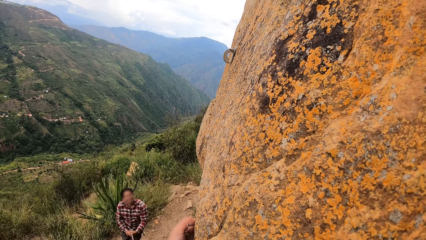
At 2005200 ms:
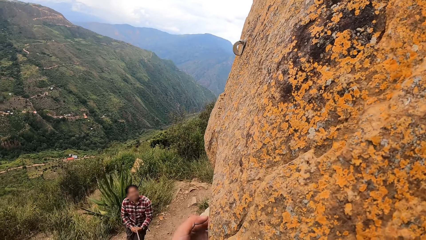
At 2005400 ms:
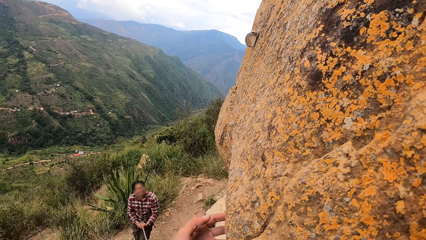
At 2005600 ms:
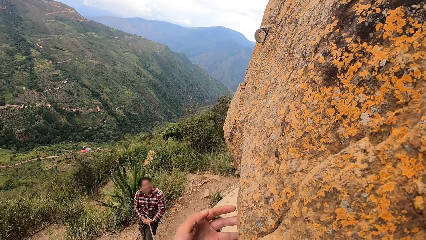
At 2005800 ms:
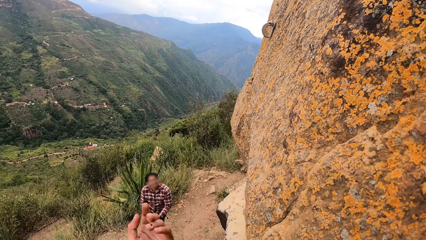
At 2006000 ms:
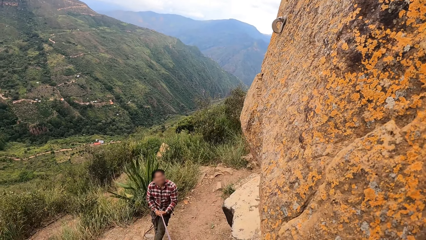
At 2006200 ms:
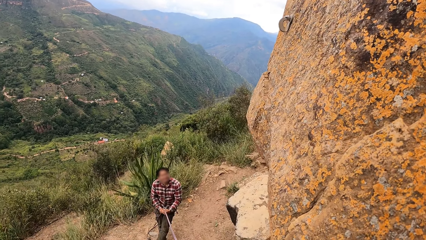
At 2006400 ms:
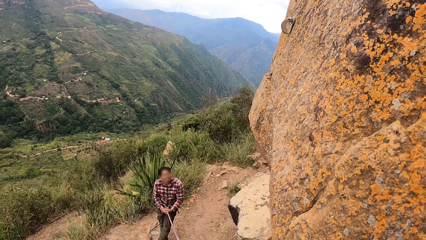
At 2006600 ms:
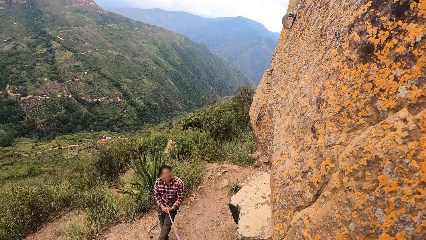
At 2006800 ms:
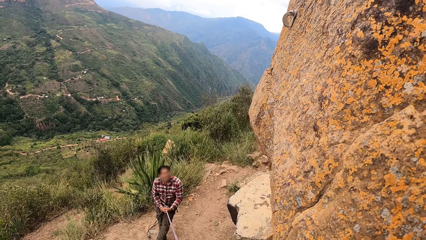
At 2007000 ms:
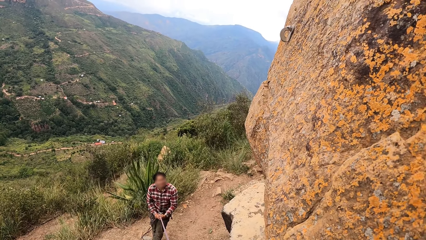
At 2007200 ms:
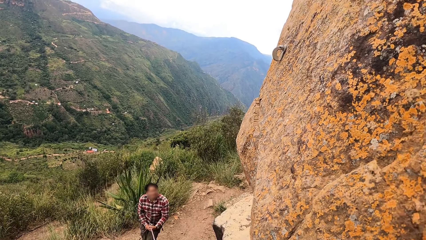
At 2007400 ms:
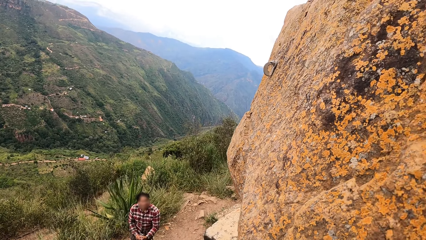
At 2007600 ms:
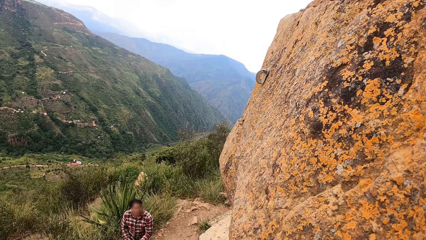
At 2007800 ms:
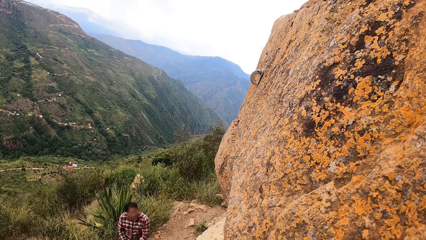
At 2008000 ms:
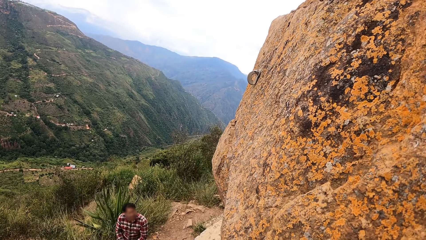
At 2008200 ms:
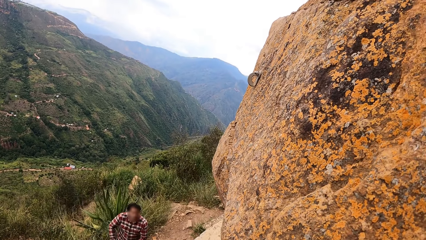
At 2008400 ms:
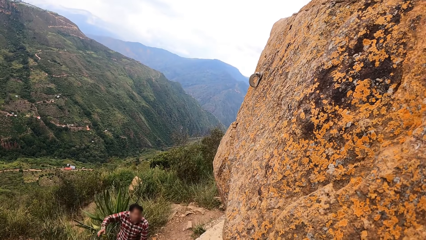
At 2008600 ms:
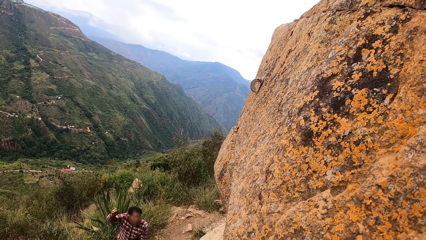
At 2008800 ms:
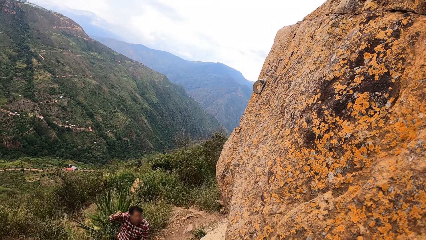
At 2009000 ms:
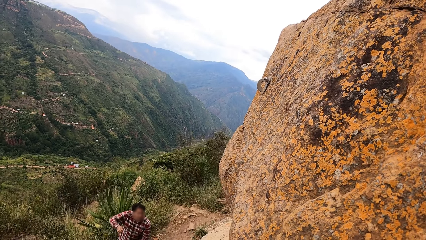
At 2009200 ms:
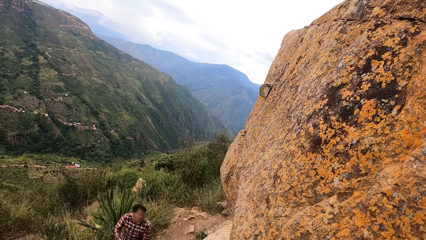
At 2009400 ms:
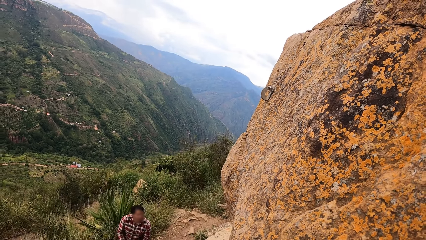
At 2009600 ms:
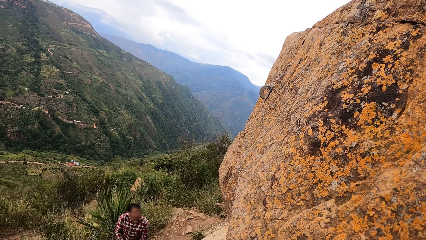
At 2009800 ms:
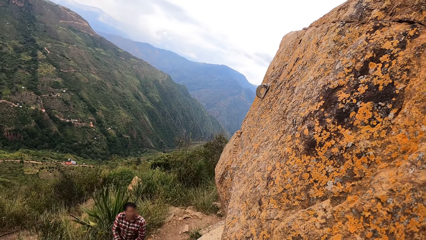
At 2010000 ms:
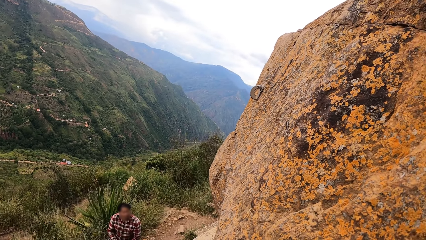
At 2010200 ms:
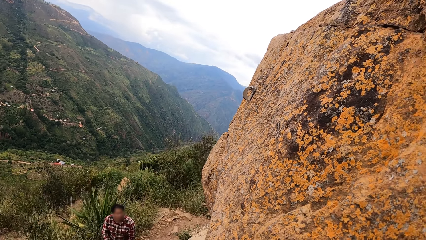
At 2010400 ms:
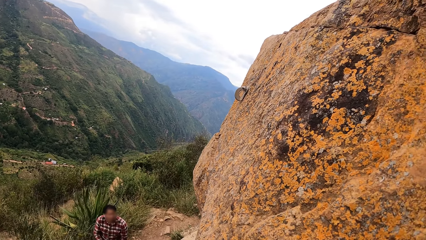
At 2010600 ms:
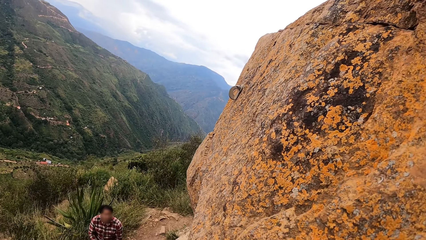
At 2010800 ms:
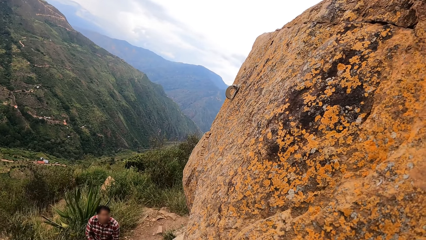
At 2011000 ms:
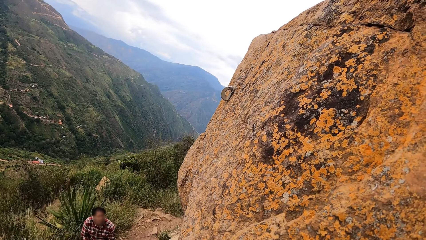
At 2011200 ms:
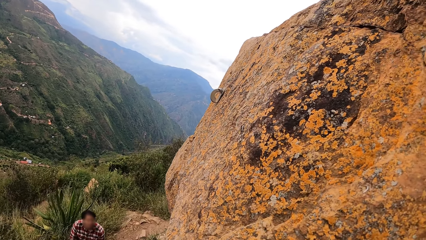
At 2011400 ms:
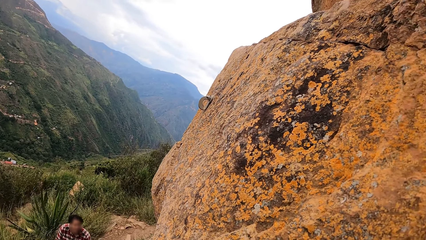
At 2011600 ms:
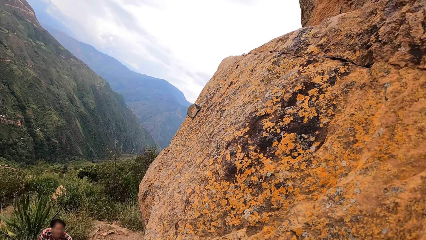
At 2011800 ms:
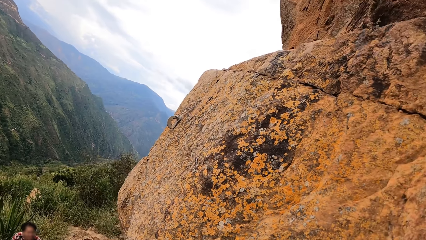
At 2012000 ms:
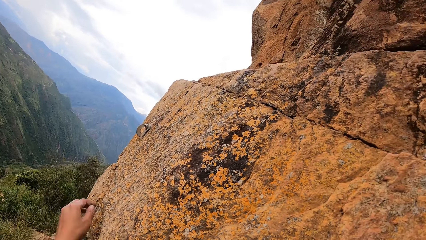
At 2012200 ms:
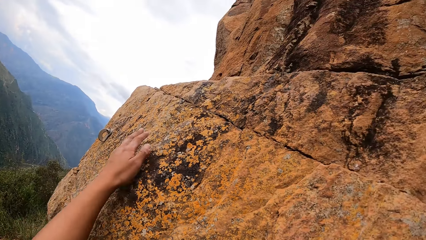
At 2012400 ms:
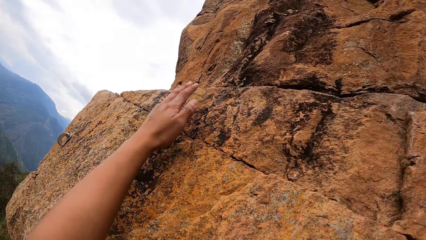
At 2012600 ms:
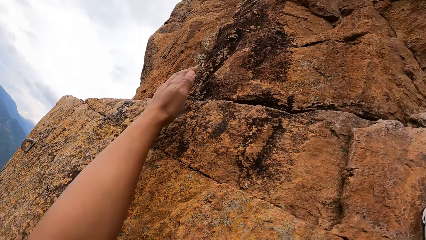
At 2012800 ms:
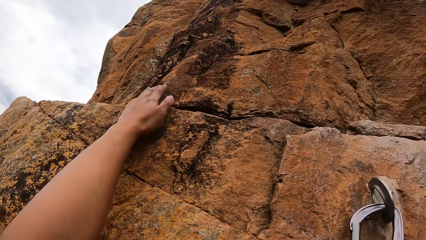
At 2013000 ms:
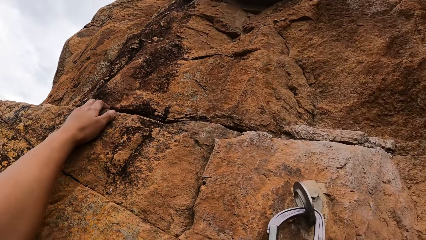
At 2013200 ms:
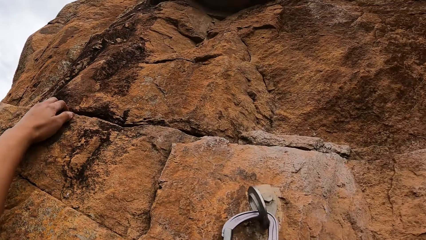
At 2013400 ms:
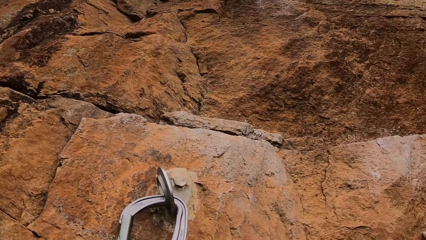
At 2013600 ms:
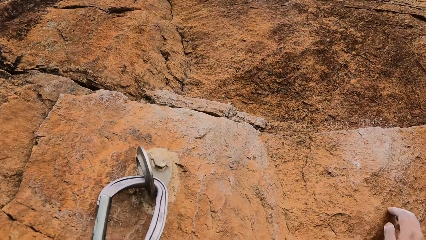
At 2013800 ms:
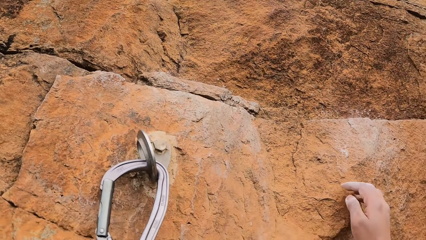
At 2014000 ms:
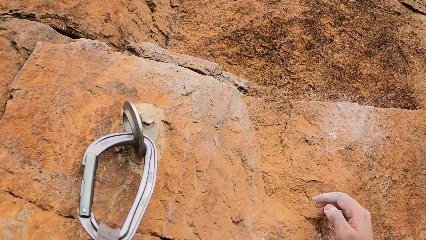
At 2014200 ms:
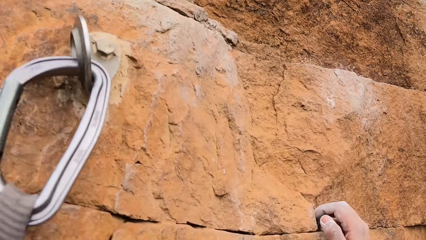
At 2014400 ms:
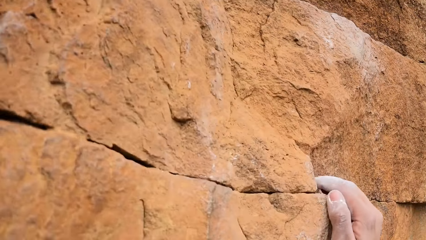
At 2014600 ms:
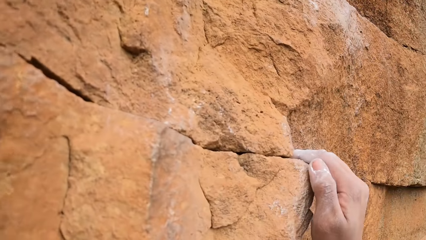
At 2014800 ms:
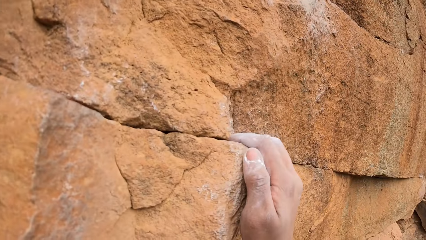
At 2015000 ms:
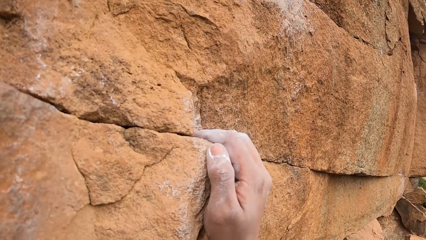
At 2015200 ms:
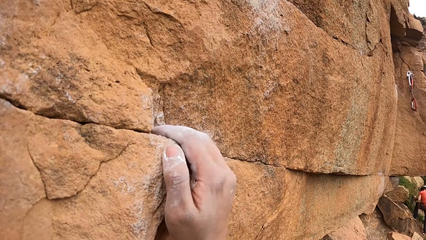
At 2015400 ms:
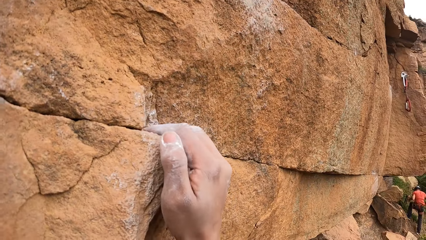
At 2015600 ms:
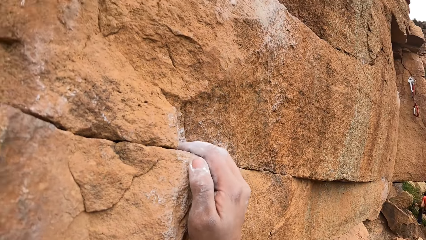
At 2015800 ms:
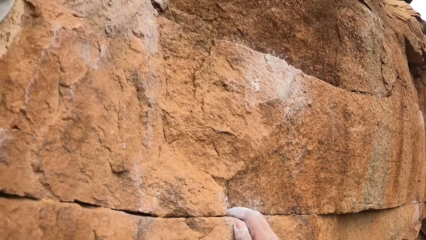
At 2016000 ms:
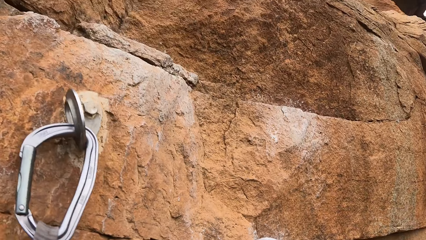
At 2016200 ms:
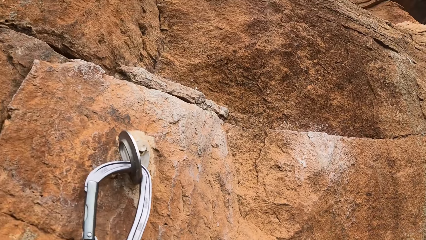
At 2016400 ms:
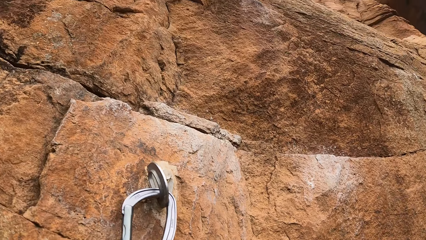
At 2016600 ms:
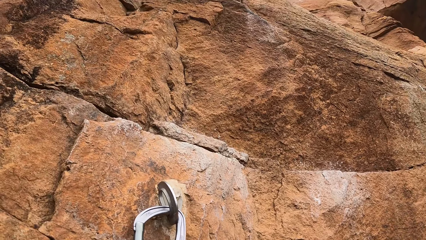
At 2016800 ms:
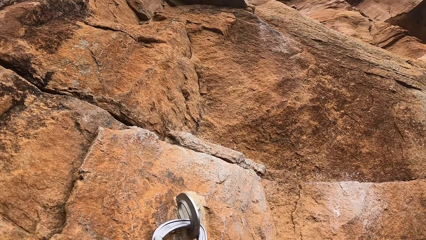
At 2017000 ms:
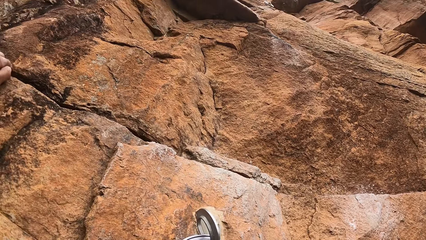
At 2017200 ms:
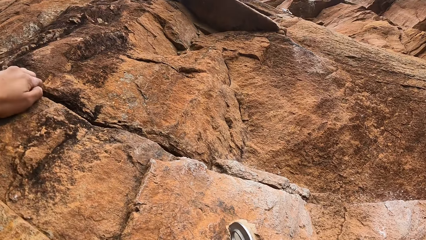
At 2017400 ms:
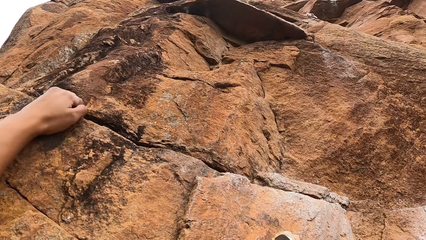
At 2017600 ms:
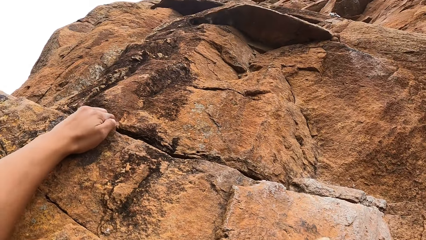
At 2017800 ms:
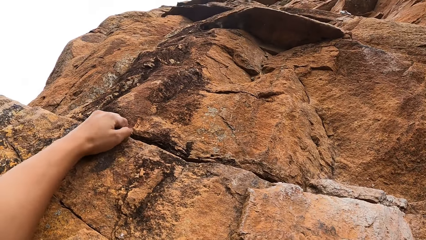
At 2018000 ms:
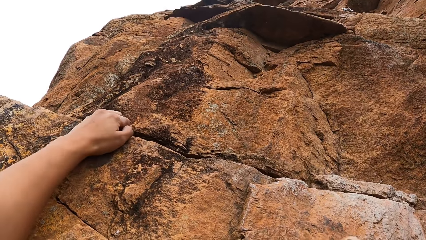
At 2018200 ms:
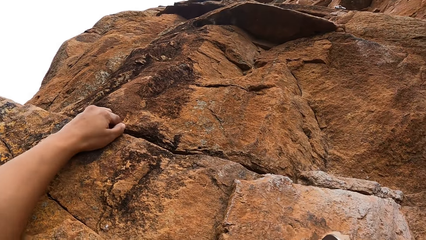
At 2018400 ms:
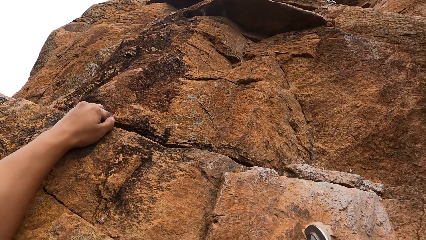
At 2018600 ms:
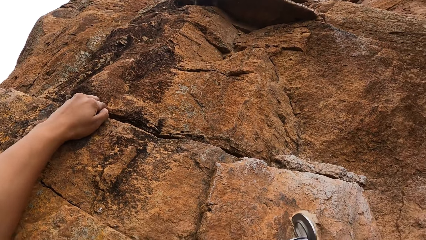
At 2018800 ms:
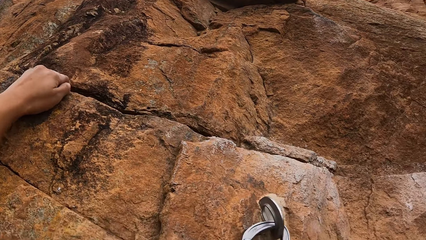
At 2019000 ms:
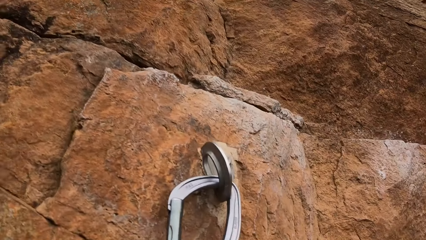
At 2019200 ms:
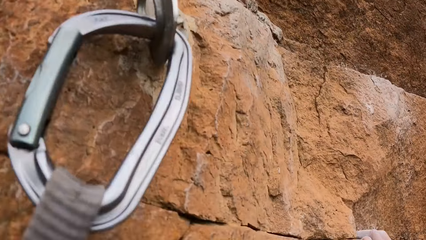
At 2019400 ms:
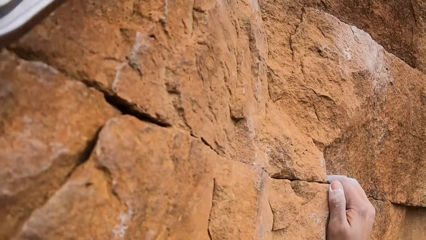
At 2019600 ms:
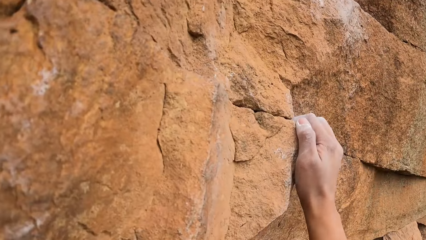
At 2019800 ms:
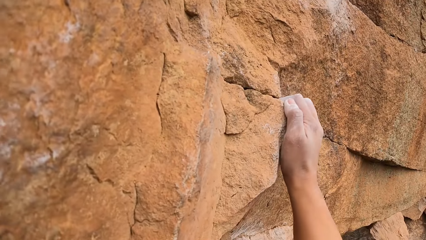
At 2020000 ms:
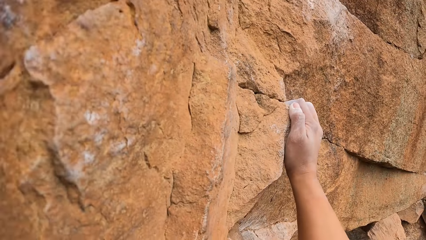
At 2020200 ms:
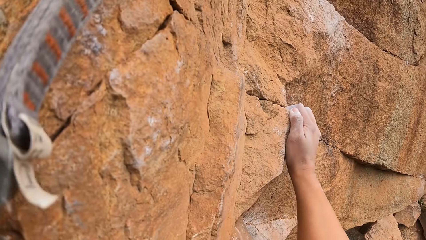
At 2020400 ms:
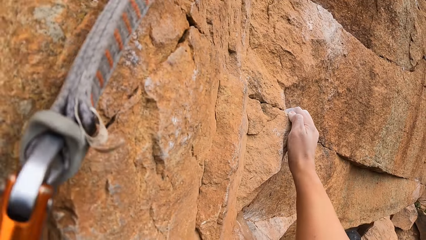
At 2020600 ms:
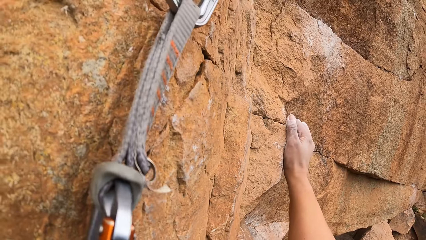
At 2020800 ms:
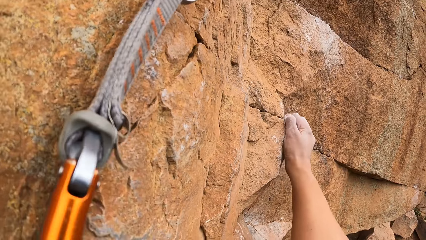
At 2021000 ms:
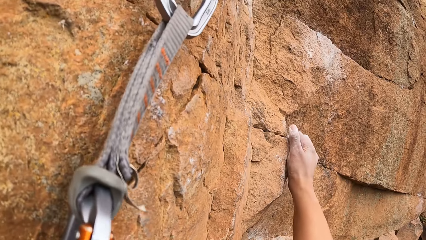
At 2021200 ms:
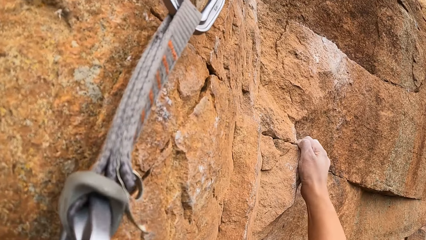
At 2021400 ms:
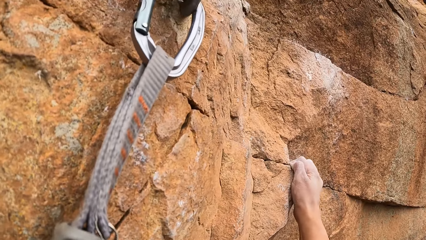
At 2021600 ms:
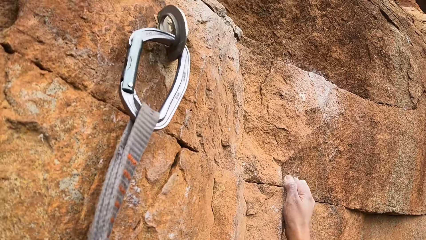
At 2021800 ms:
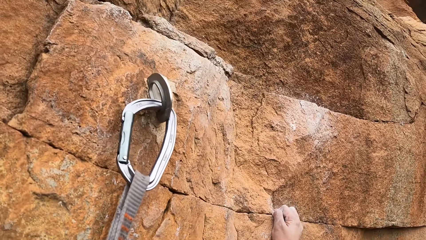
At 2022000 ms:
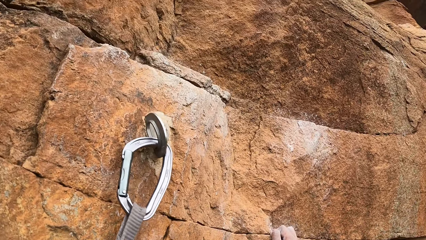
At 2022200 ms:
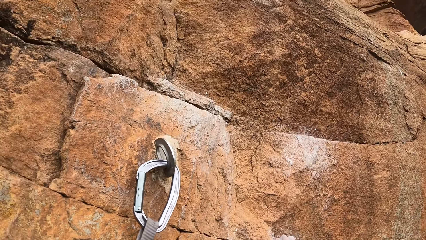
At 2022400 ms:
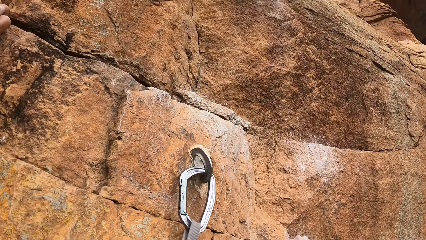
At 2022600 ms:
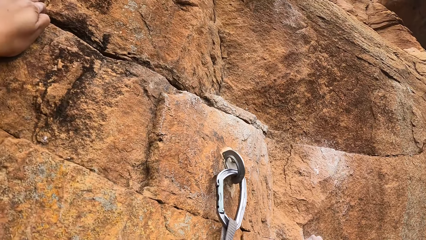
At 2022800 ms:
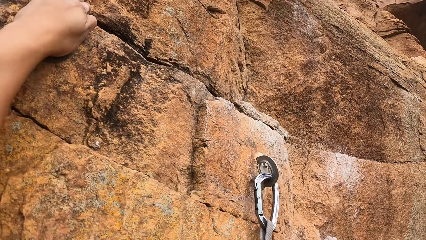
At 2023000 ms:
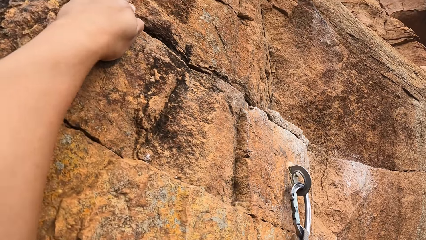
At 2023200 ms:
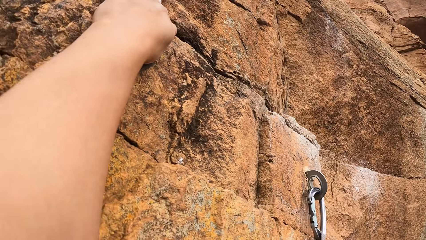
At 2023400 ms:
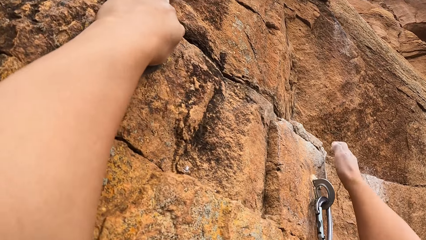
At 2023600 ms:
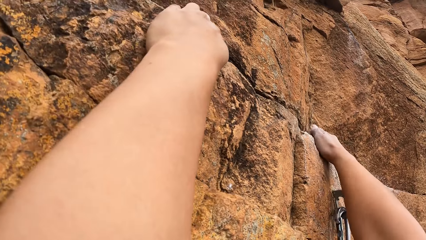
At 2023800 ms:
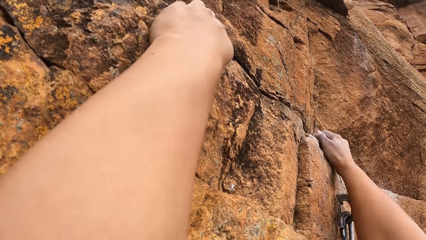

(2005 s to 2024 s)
A man gestures. The camera wearer talks with the man. They climb the rock. They hold the rock with both hands.
